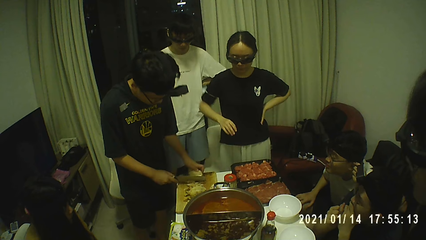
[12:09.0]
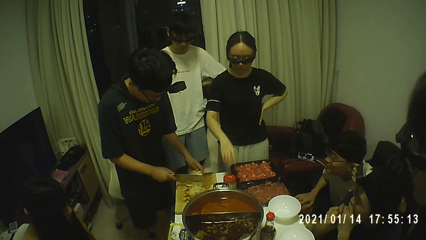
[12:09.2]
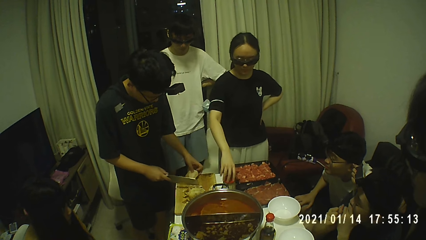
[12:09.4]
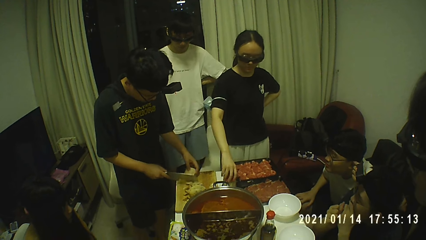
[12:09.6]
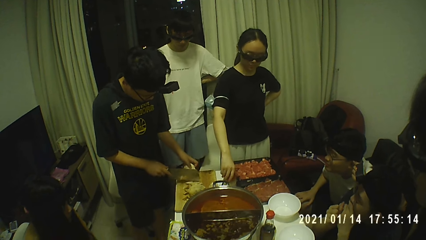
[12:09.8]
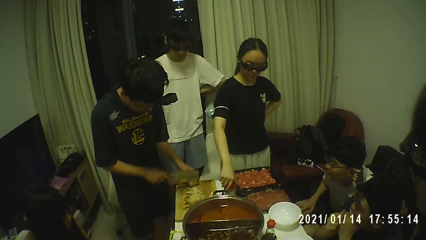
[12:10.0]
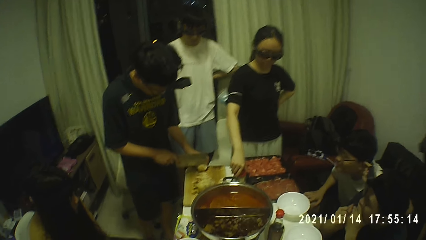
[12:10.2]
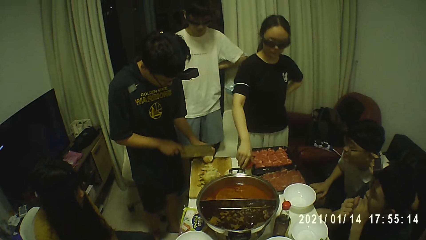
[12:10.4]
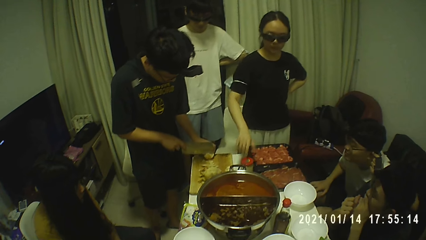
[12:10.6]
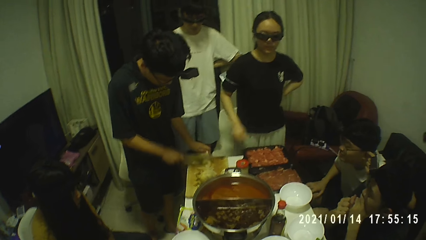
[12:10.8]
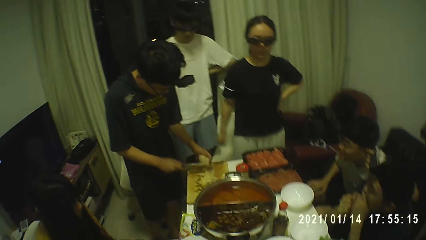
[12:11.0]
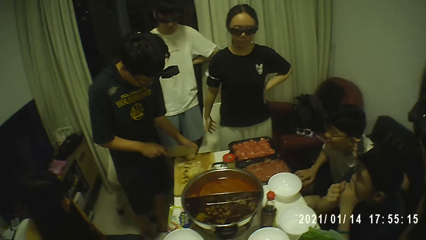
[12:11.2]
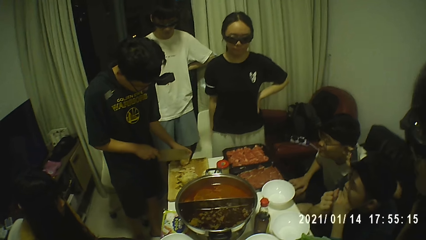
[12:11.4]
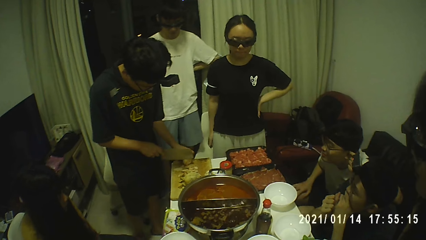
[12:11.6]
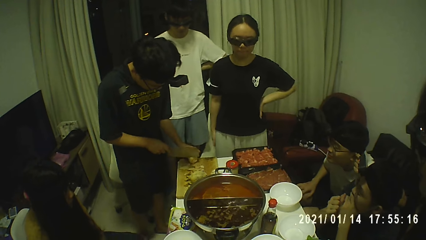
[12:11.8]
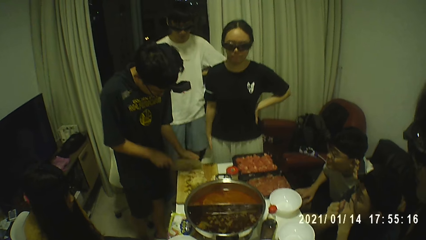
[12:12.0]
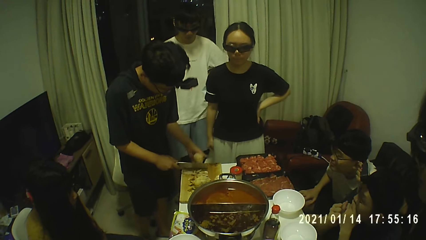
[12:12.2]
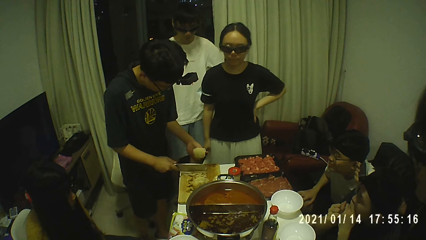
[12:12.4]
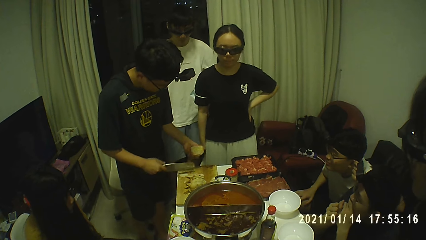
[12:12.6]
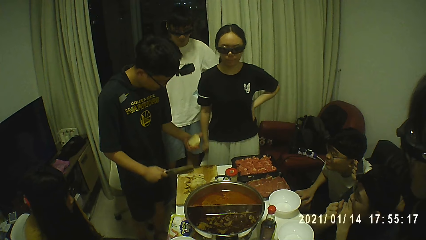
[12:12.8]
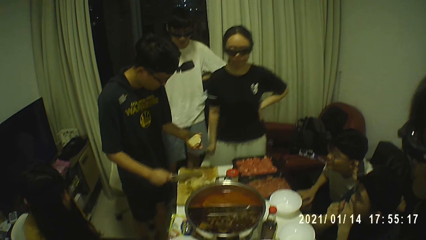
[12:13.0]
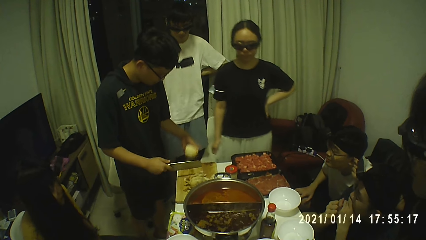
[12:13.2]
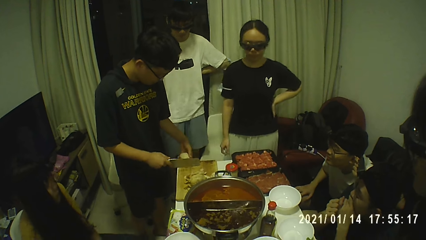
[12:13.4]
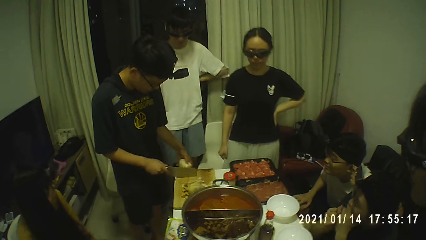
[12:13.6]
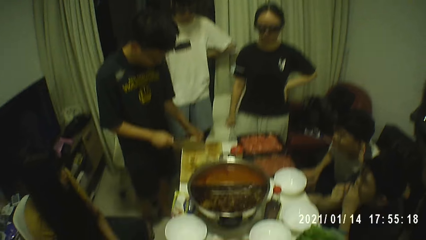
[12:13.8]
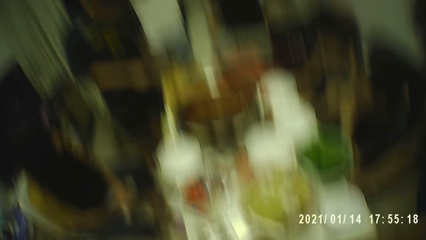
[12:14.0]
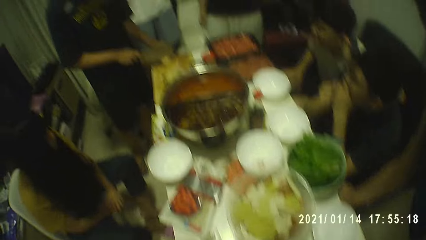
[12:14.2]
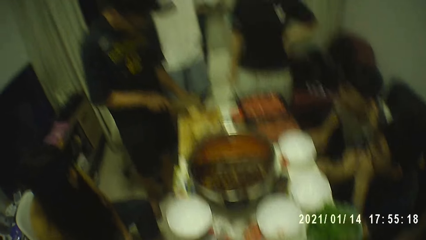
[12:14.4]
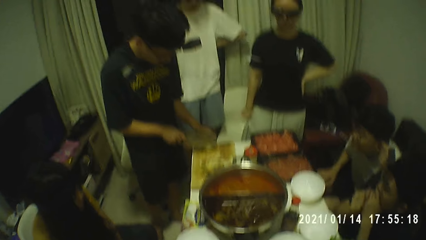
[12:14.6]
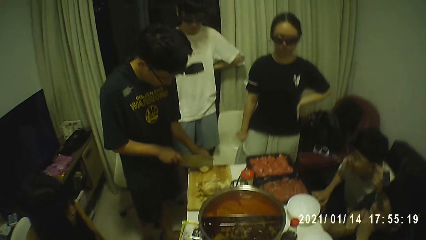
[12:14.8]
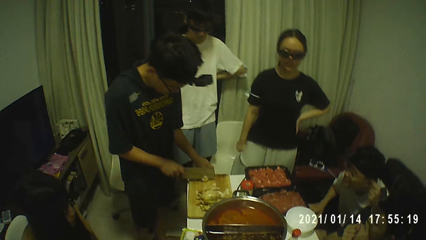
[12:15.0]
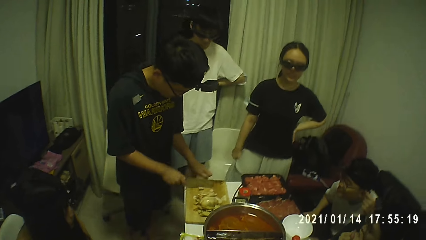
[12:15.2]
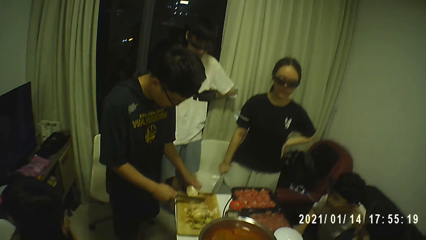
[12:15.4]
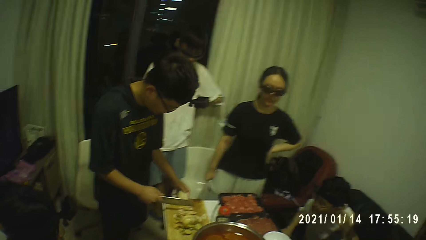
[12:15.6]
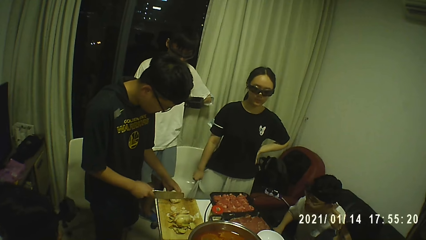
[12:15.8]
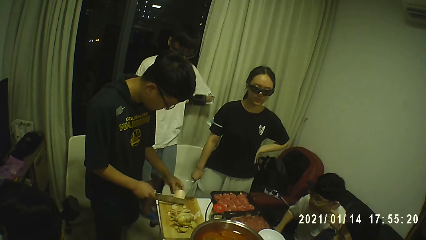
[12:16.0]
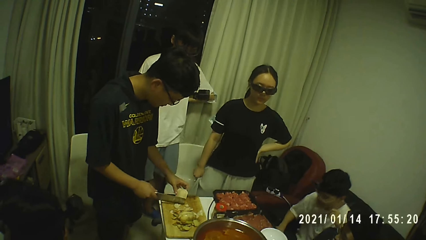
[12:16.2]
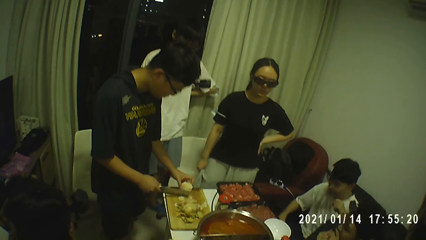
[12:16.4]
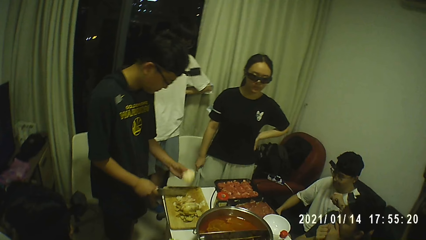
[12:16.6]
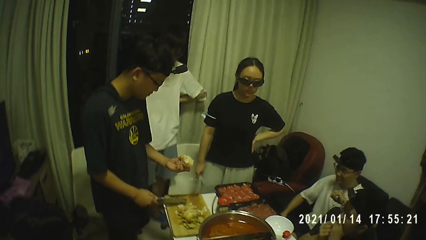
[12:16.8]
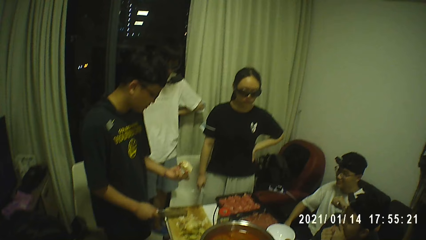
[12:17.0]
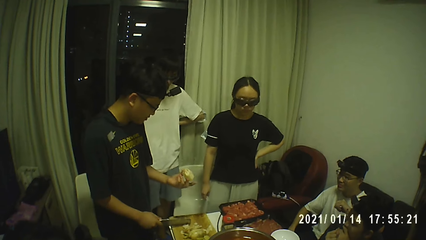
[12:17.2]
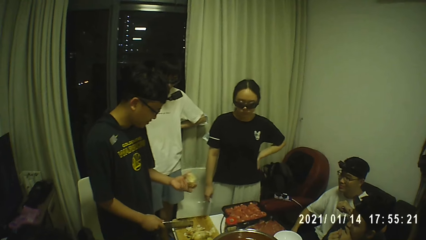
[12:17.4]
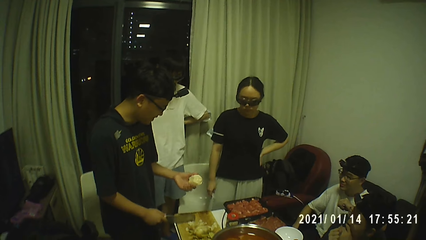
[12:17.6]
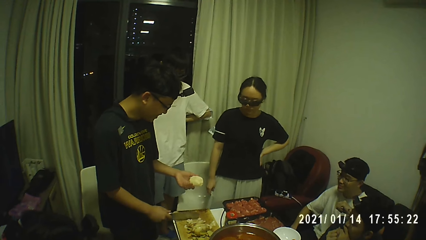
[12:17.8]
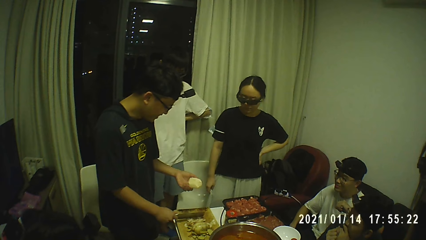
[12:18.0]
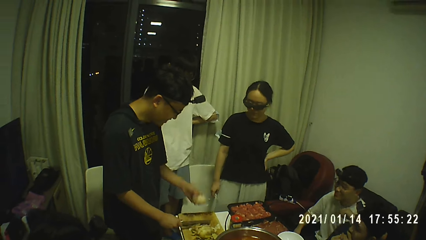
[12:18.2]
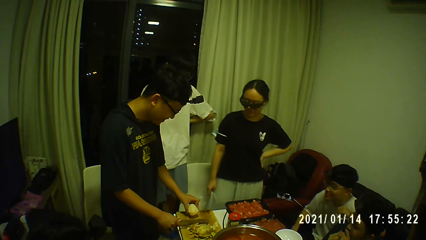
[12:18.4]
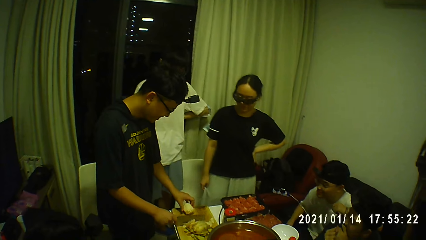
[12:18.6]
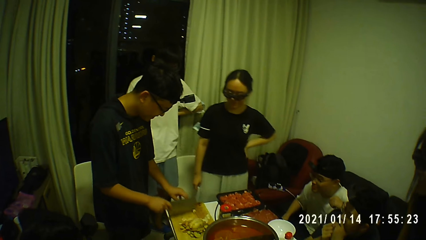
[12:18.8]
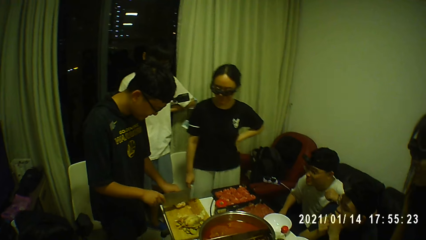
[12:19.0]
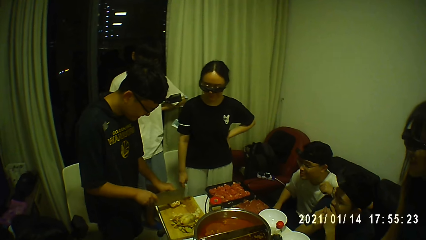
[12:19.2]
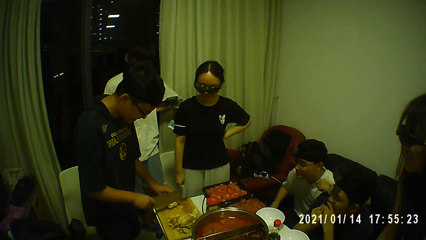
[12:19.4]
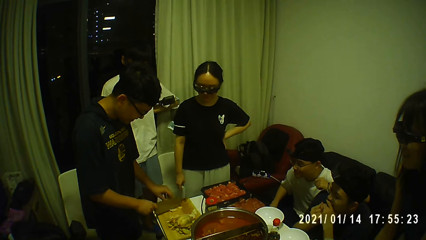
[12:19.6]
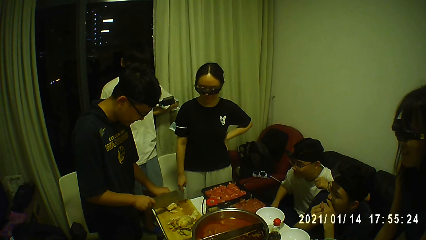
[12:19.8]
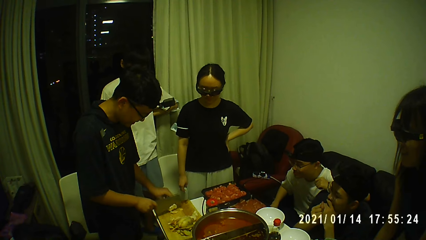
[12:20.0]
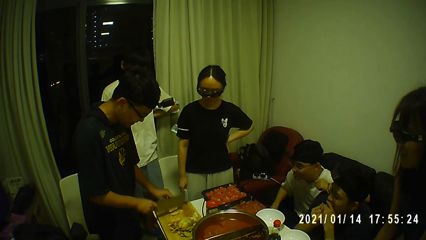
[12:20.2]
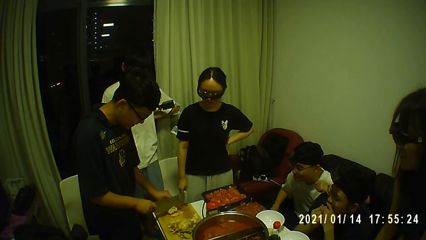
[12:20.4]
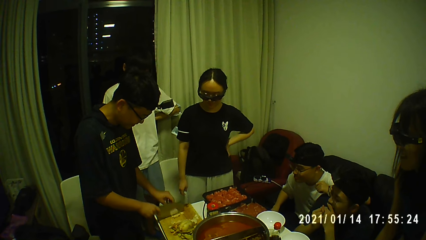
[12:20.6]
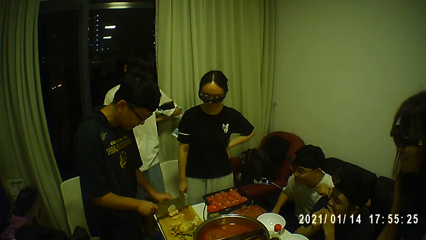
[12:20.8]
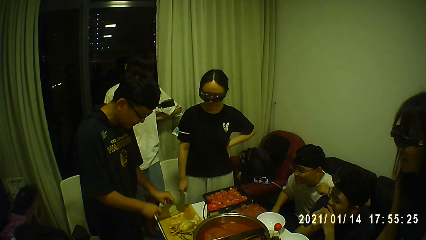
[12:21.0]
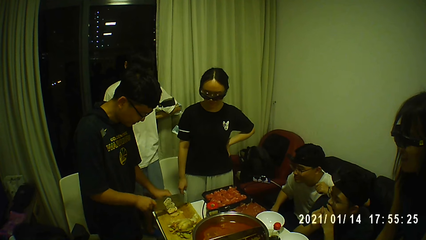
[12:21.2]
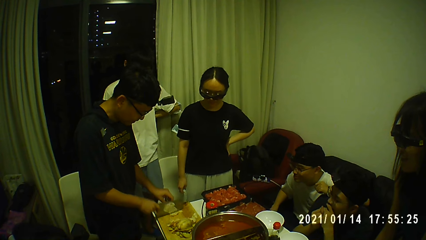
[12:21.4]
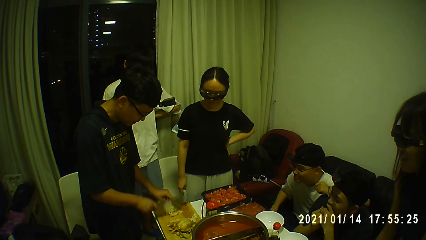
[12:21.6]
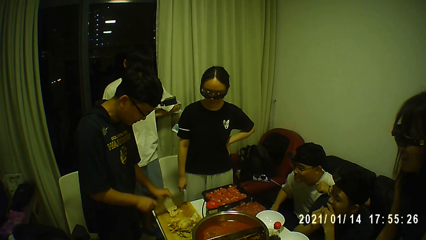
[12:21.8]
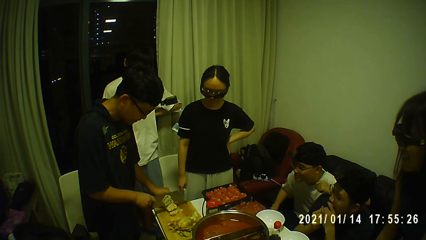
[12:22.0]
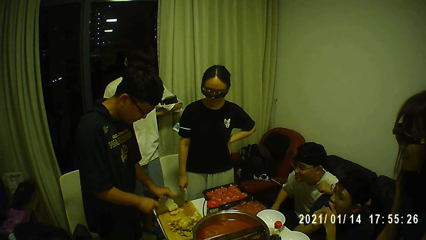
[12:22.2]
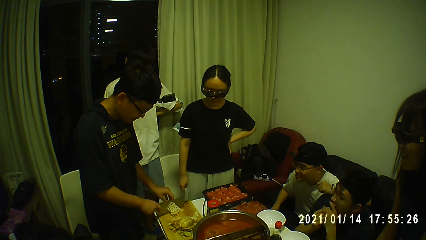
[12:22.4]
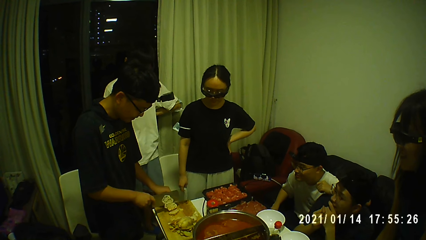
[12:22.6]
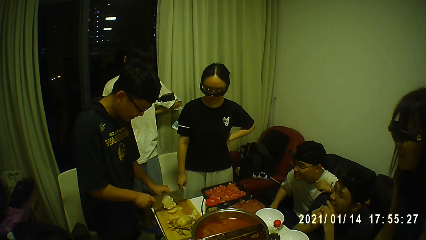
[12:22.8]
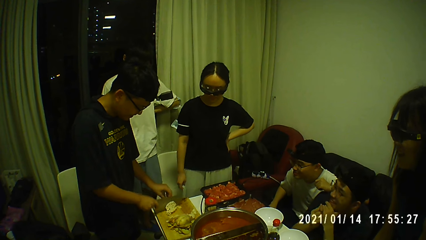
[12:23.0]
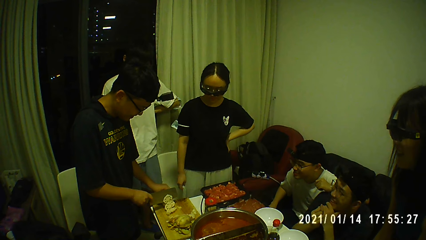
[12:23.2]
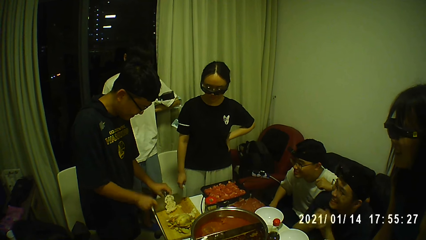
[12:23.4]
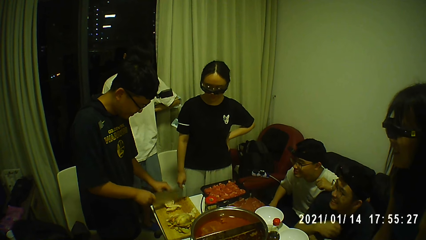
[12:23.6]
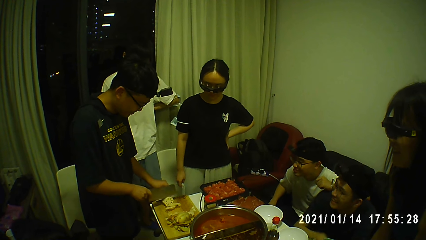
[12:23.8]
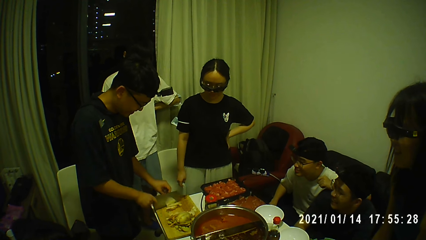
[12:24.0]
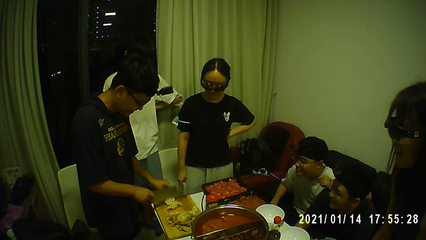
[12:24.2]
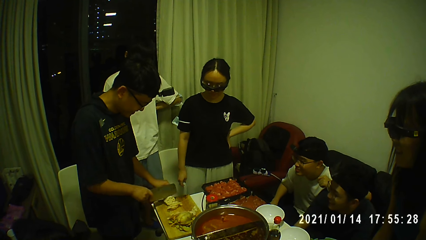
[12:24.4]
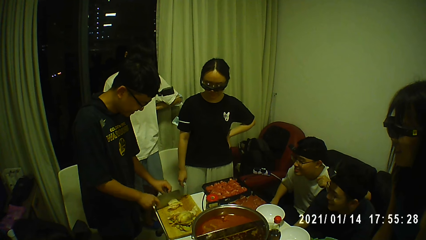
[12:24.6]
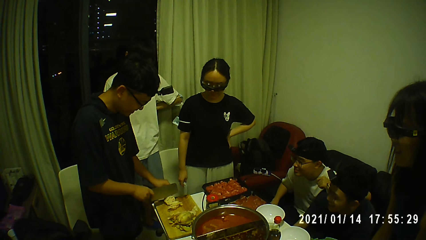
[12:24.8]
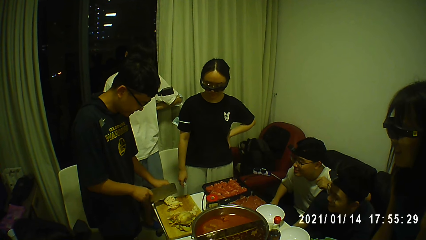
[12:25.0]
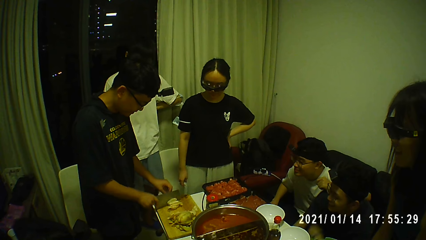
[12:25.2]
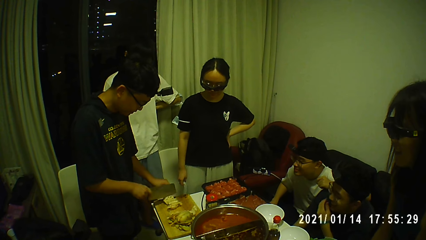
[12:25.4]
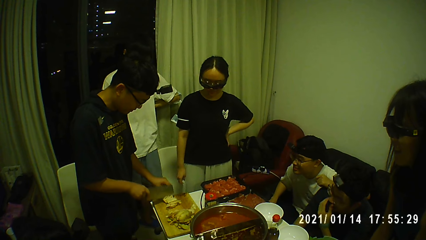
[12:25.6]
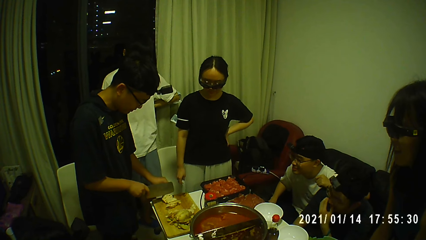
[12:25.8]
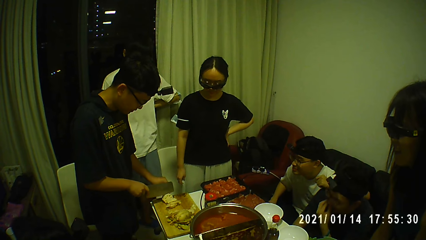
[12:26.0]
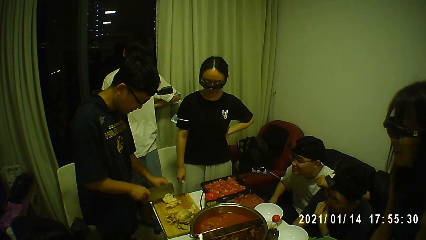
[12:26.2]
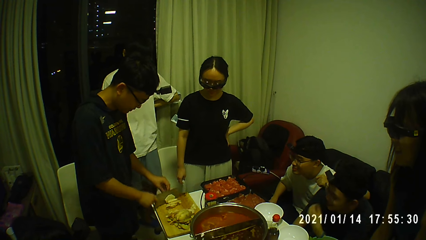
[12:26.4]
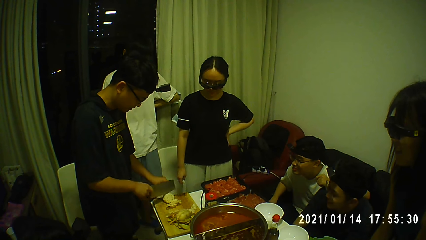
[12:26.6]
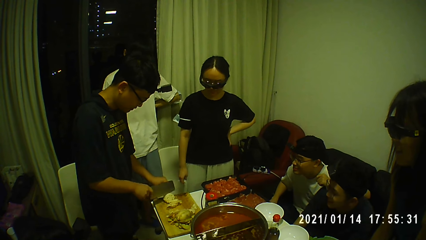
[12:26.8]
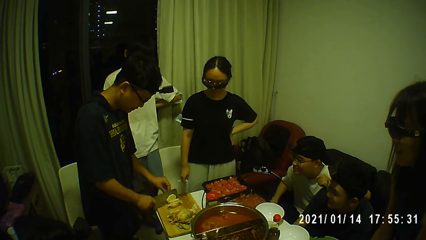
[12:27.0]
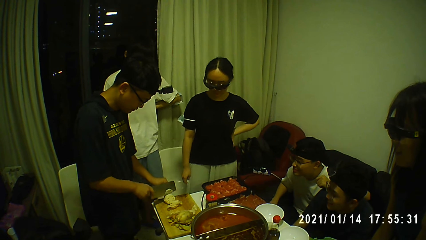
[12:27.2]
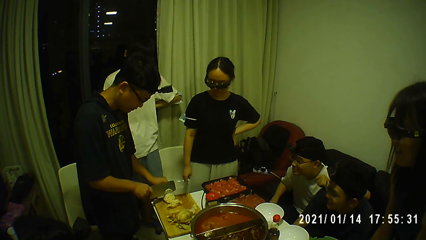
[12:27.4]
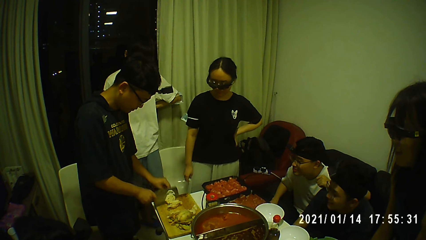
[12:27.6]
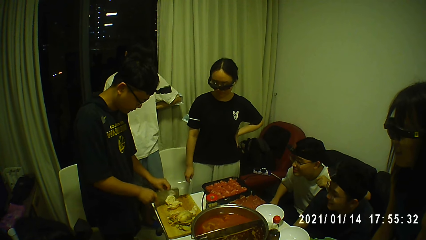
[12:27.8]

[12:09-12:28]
The woman turns a cooker knob on the table with her right hand. The woman touches her trouser with her right hand. The man picks the lotus root from the cutting board with his left hand. The man moves peels from the lotus root on the cutting board with the knife in his right hand. The man drops the lotus root on the cutting board with his left hand. The man cuts the lotus root on the cutting board with the knife in his right hand. The man picks the lotus root from the cutting board with his left hand. The man drops the lotus root on the cutting board with his left hand. The man chops the lotus root on the cutting board with the knife in his right hand. Another man strokes his mustache with his left thumb and index finger.
